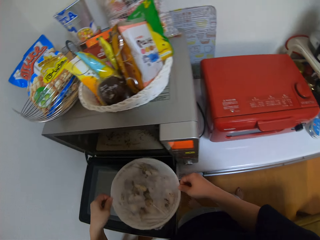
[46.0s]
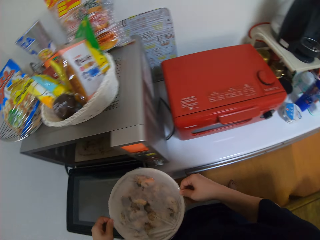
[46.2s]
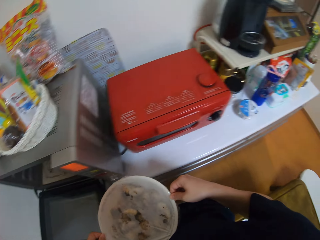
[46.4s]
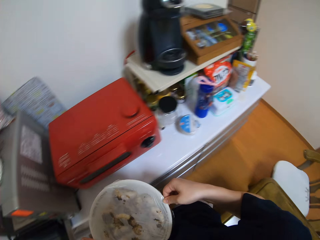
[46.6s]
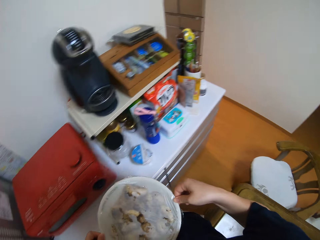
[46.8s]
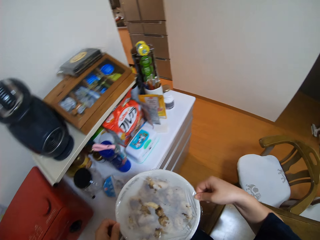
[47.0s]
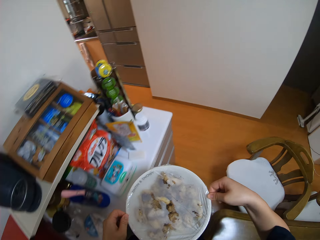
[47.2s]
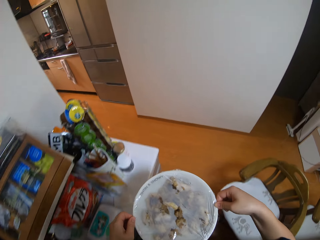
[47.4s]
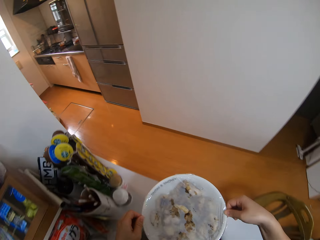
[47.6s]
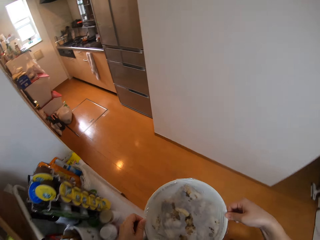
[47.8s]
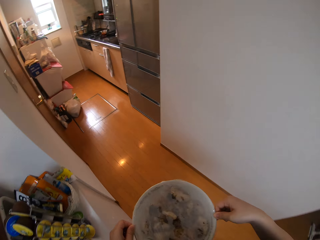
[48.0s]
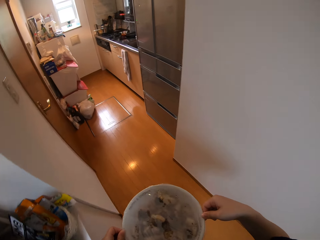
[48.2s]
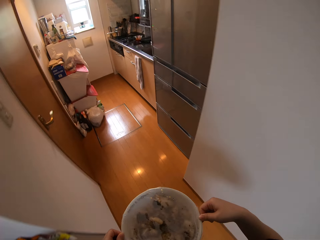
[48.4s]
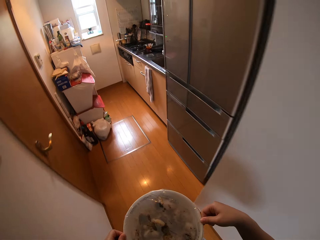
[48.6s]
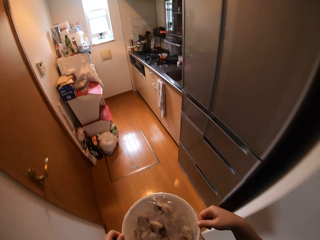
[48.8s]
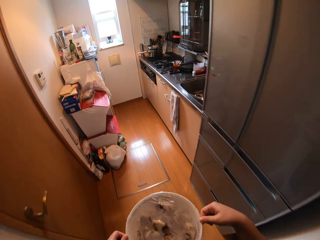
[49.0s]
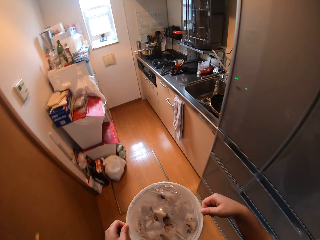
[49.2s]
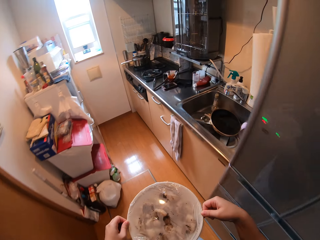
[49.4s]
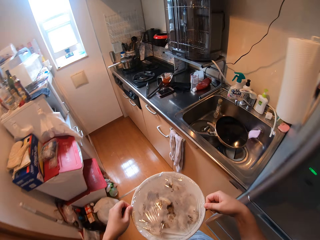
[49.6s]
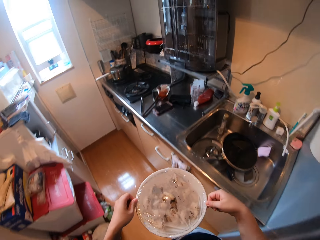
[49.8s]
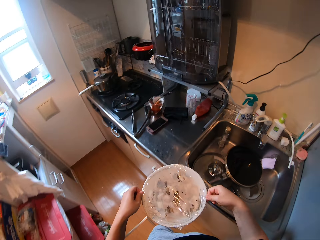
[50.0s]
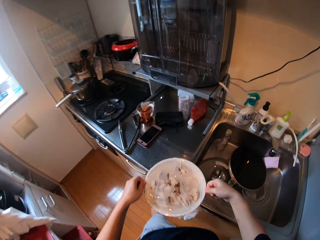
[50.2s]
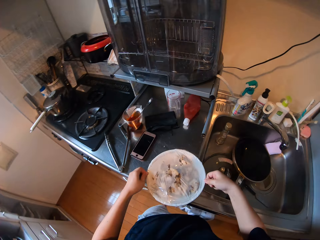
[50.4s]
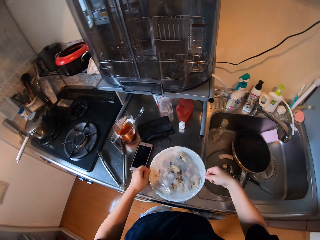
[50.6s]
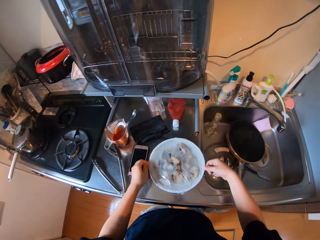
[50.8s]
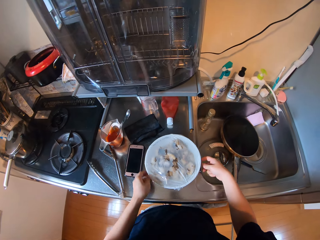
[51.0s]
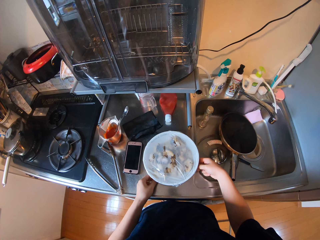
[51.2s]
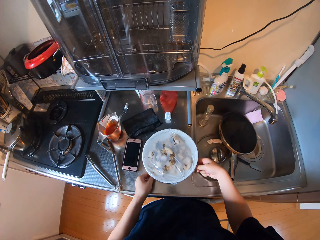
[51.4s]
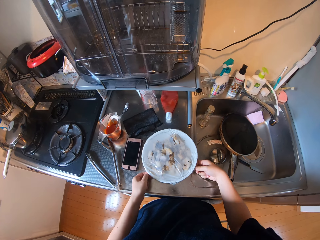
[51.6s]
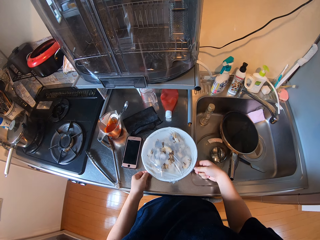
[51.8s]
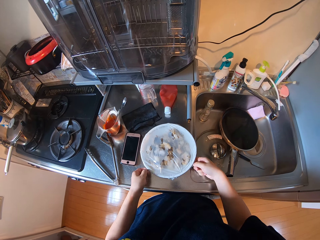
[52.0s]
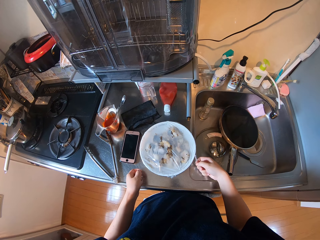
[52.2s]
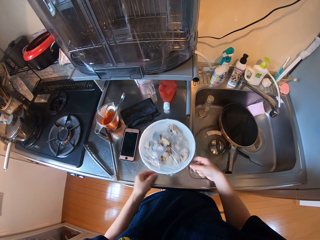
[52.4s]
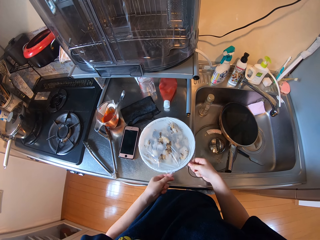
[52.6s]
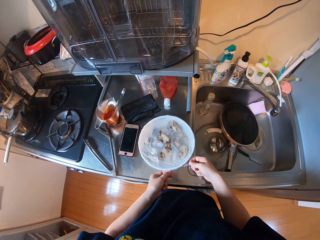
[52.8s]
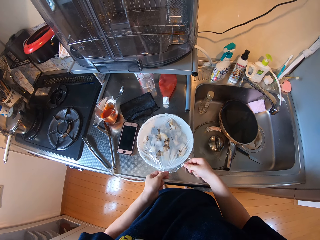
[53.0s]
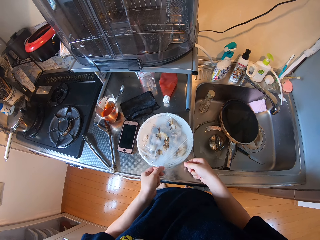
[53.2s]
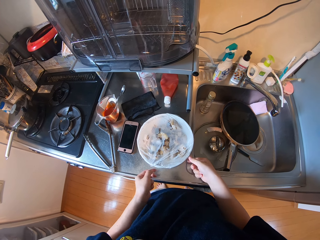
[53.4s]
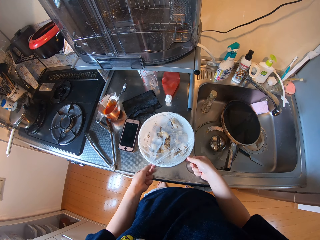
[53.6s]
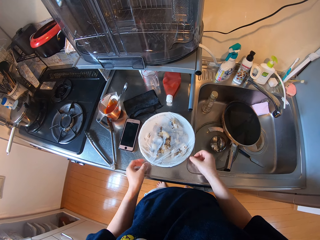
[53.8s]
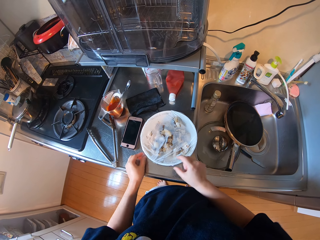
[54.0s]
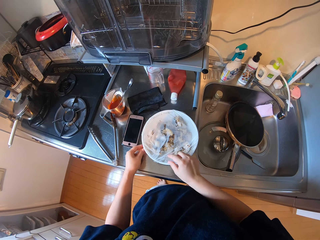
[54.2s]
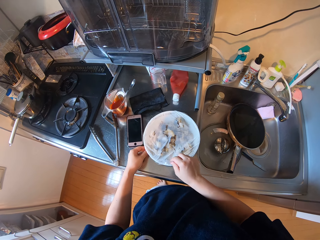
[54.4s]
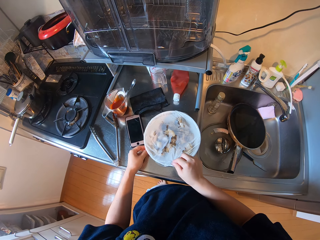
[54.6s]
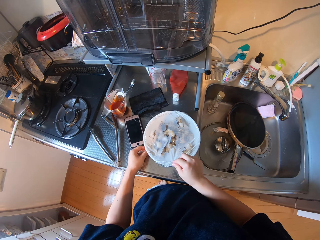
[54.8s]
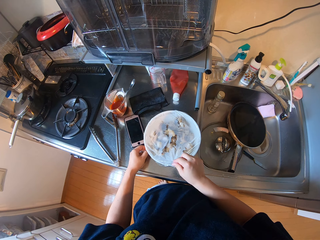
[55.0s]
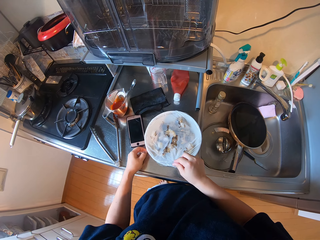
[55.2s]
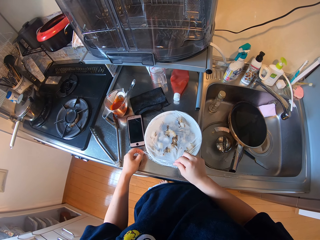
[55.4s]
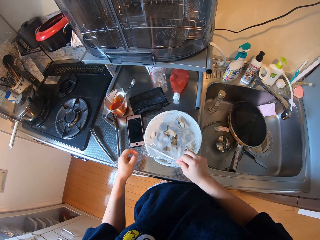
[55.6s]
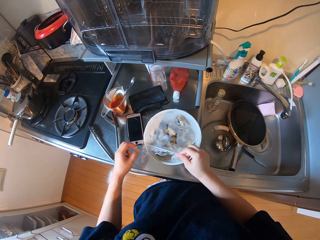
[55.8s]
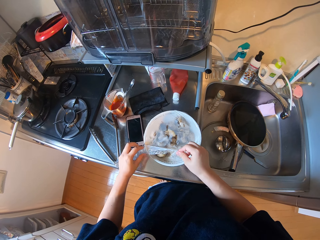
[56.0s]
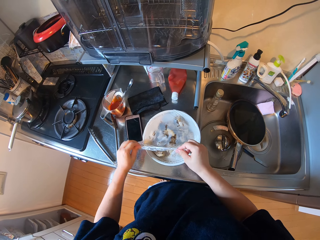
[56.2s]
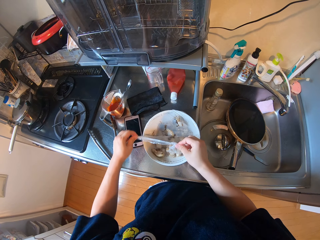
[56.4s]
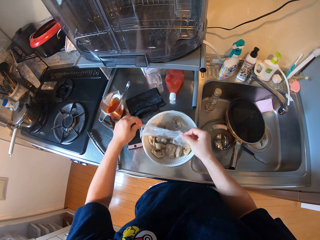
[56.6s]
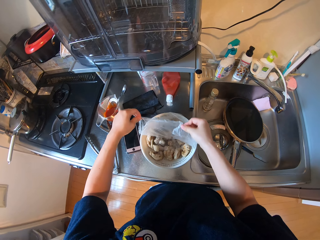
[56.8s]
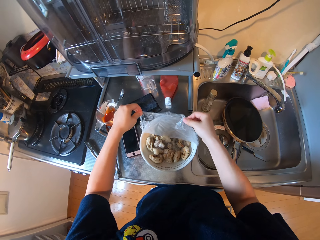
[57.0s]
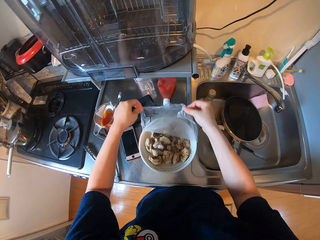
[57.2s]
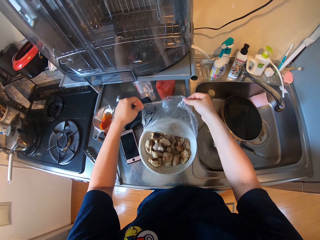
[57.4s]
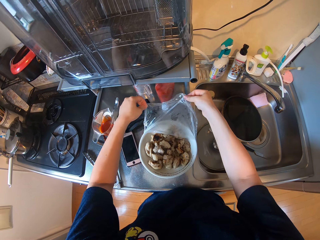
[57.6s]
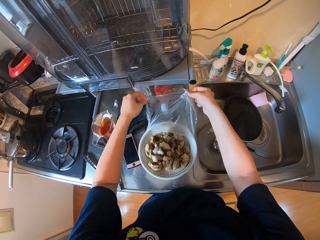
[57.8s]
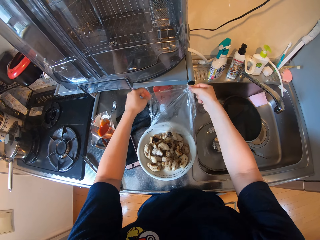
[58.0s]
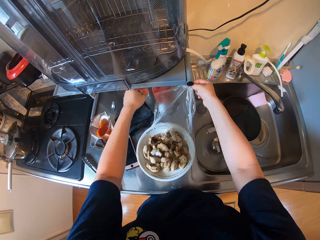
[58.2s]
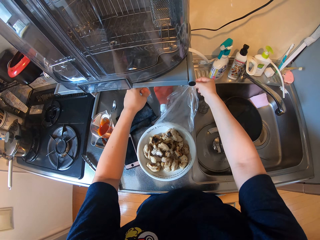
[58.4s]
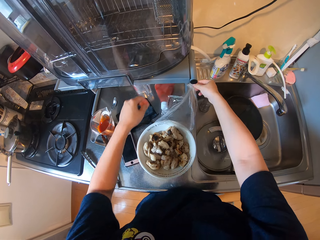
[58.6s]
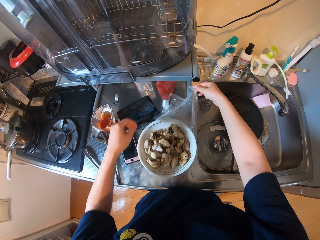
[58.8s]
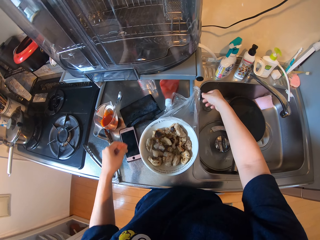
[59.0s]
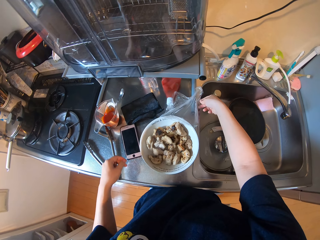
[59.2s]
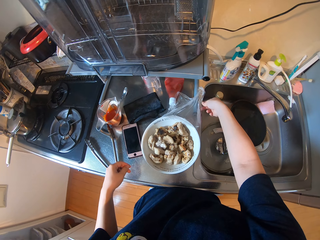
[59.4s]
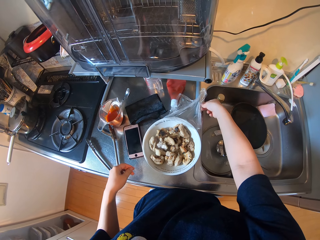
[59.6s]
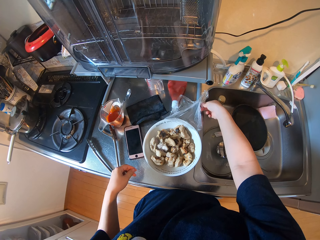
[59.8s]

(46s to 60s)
The camera wearer drops the plate on the kitchen countertop. They open the polythene from the plate. They unwrap something.

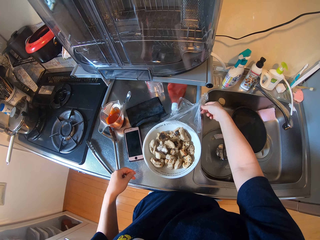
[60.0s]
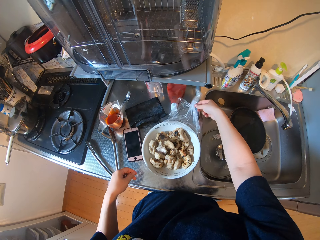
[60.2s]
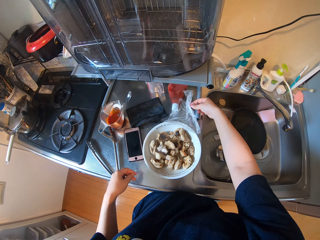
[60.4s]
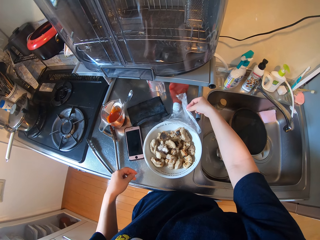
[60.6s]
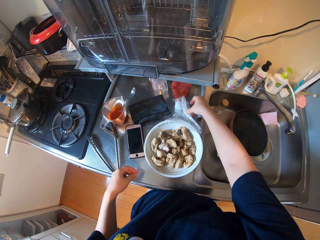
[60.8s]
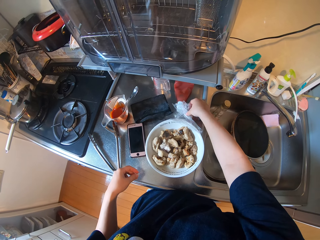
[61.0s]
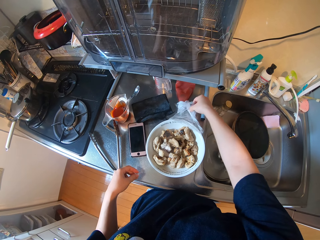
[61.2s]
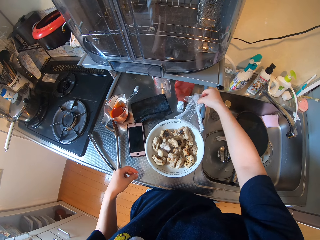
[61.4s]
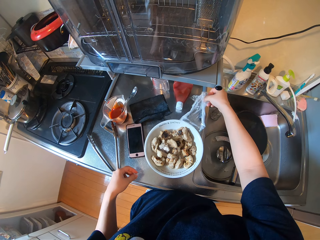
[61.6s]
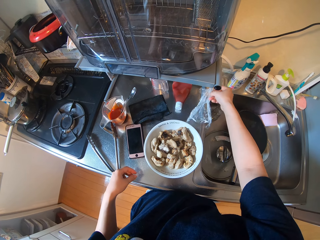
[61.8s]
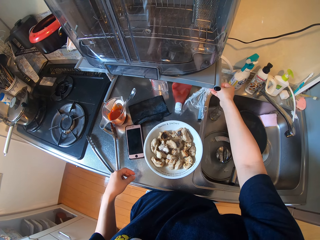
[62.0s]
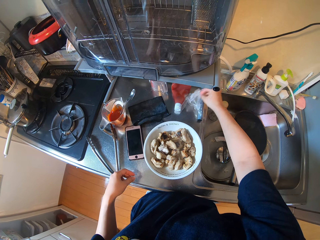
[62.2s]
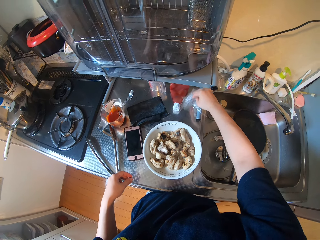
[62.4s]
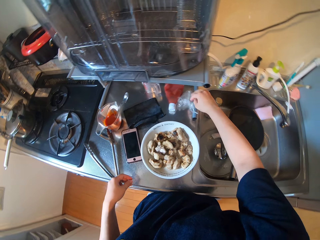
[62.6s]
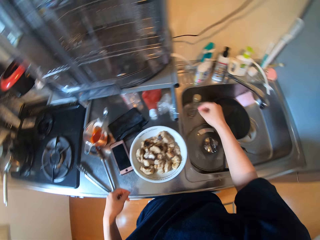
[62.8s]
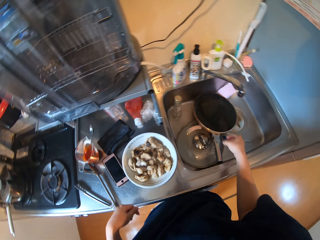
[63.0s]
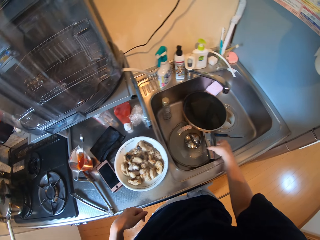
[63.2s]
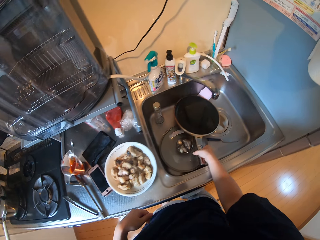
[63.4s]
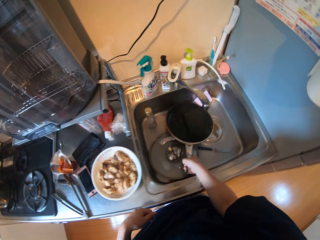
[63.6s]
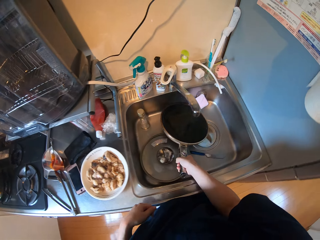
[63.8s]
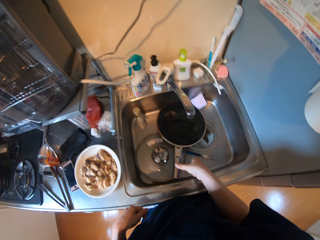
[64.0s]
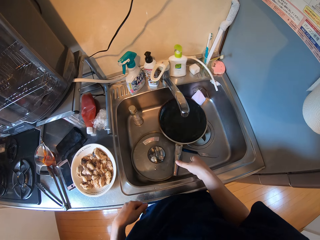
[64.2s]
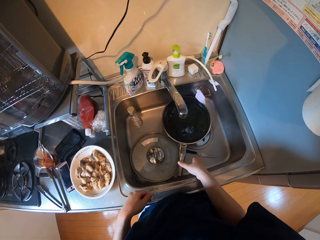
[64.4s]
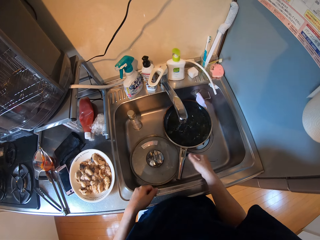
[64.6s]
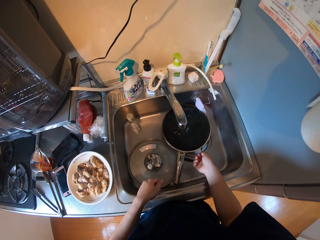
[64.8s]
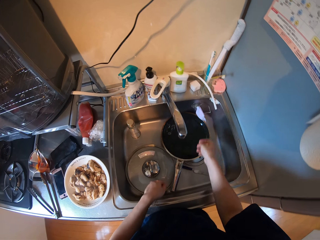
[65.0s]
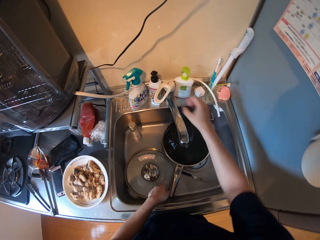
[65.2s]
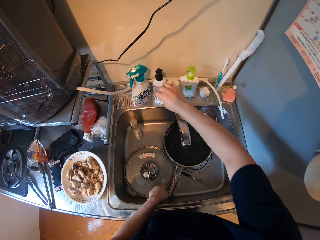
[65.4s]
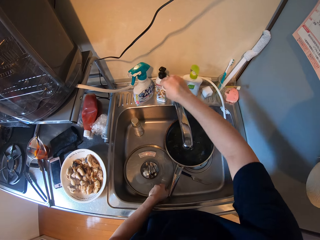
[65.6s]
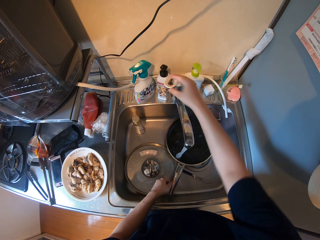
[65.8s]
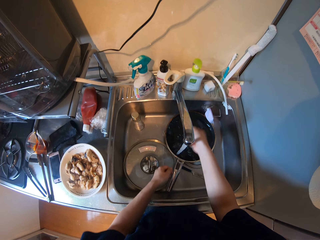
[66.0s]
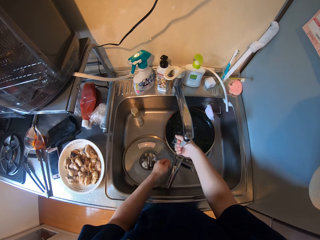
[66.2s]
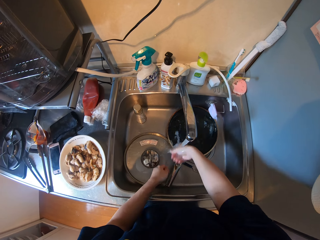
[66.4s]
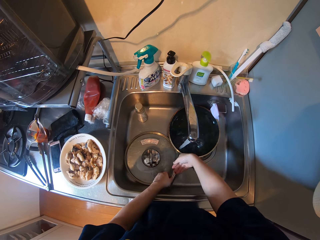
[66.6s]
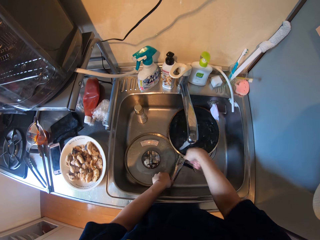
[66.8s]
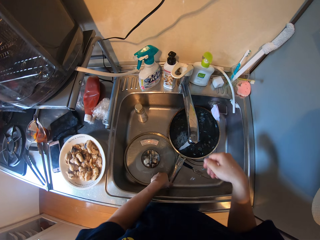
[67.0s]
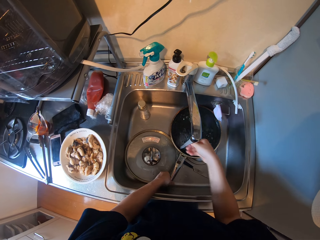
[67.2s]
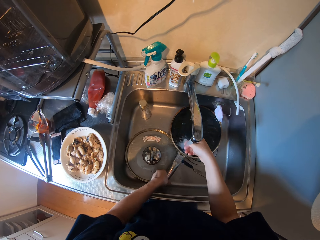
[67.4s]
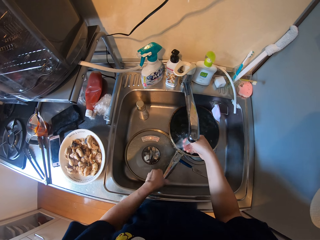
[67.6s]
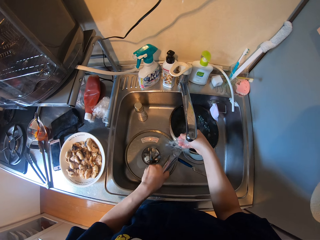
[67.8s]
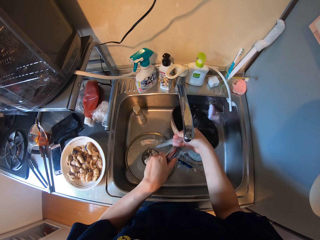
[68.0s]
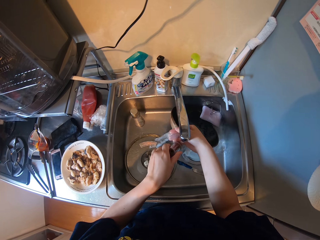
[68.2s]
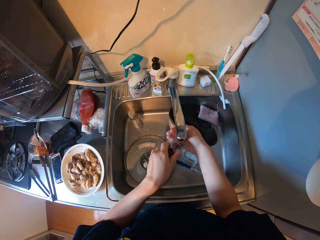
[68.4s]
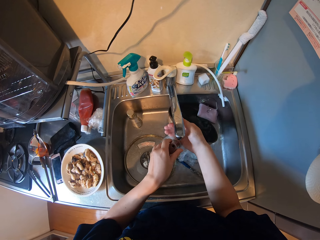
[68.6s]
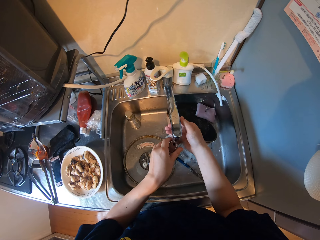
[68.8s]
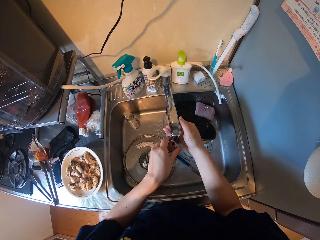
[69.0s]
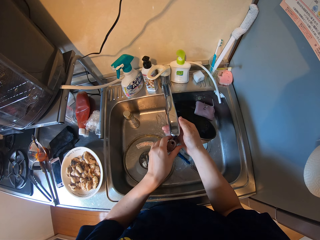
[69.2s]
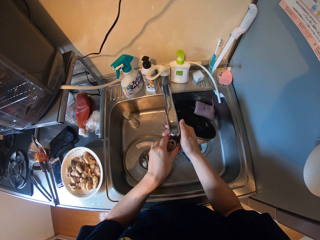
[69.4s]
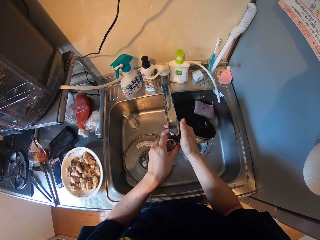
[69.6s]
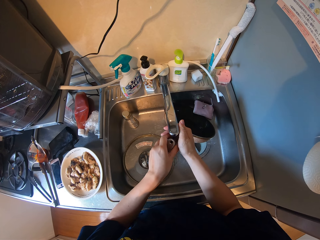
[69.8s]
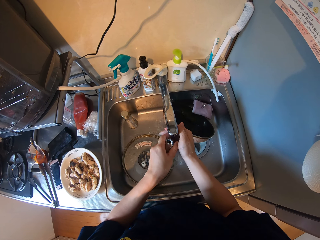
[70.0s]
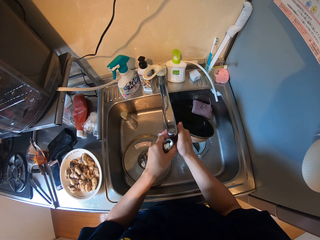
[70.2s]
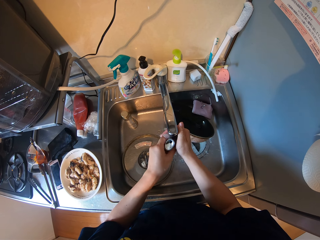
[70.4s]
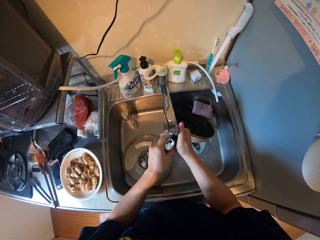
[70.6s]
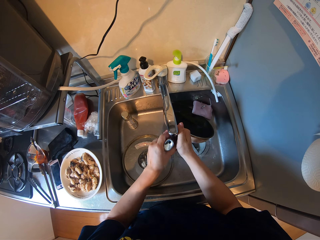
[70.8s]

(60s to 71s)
The camera wearer drops the polythene on the kitchen countertop. They touch a frying pan. They move the cooking pan. They open the tap. They wash the frying pan.
